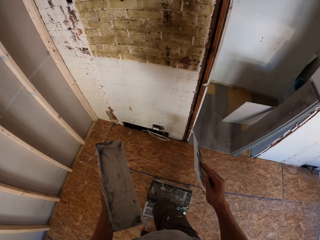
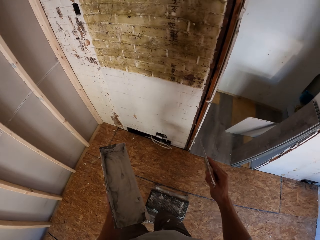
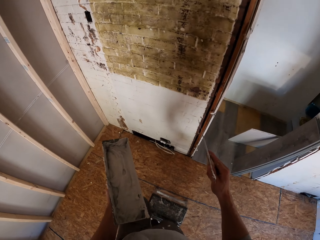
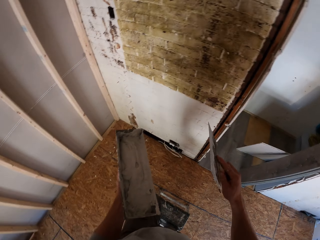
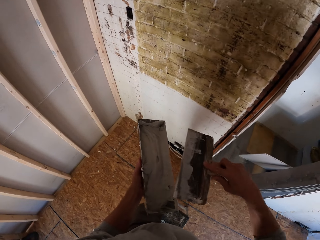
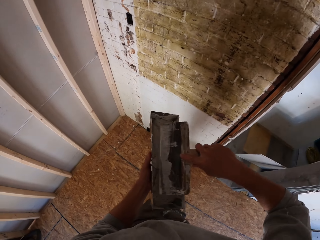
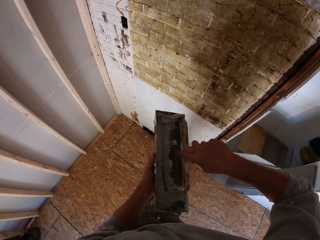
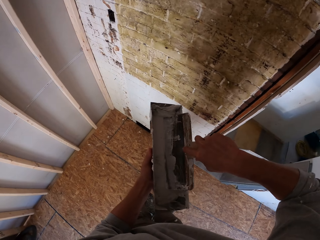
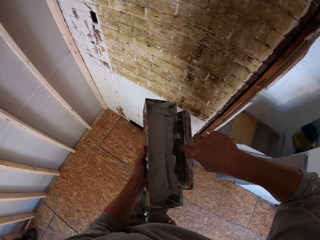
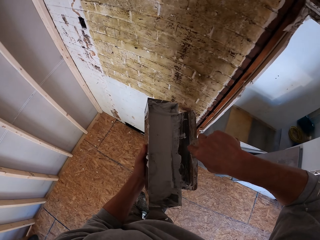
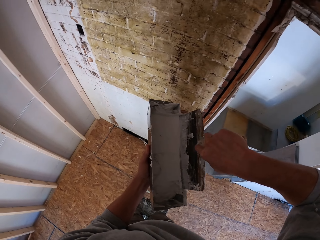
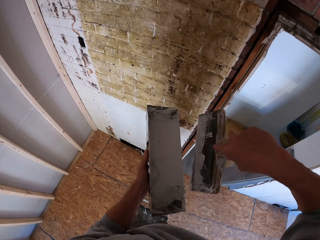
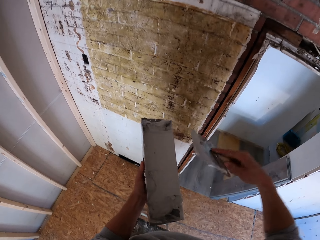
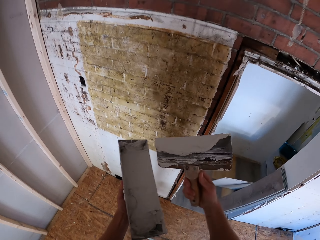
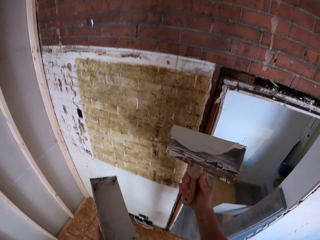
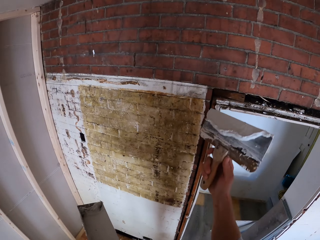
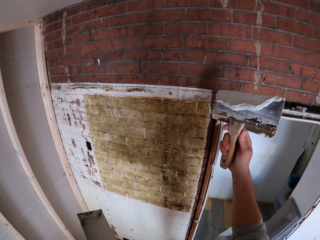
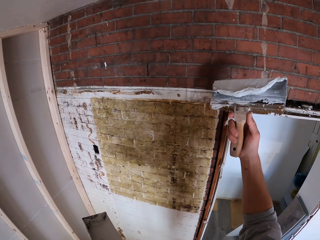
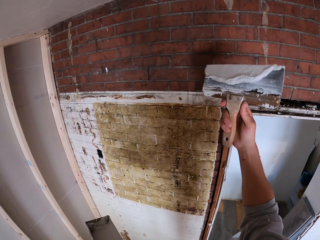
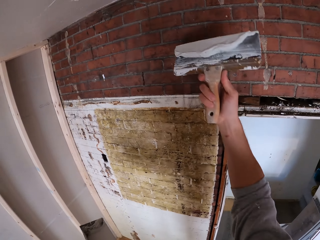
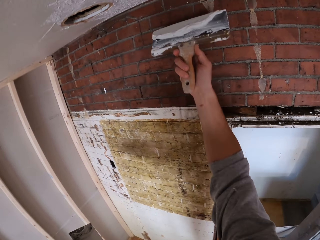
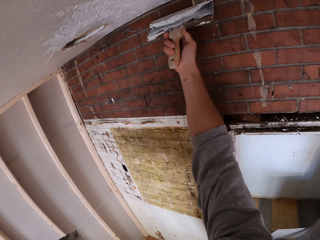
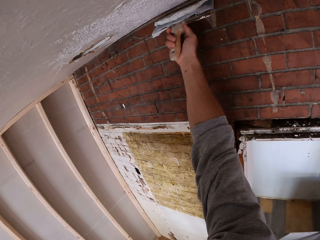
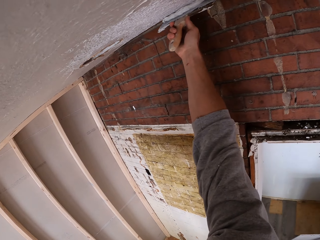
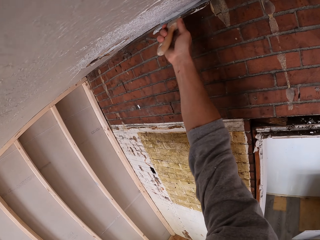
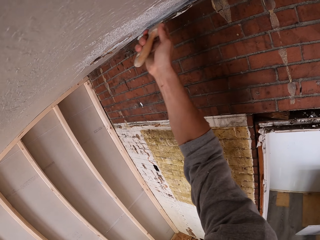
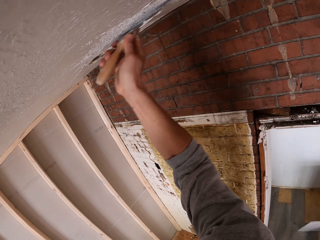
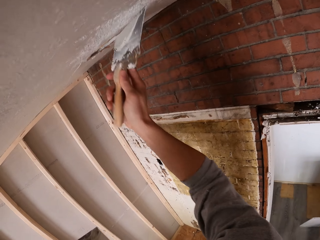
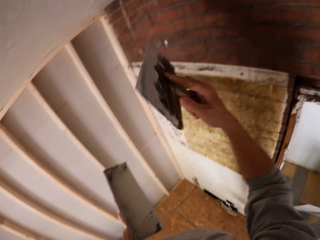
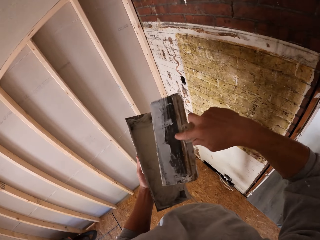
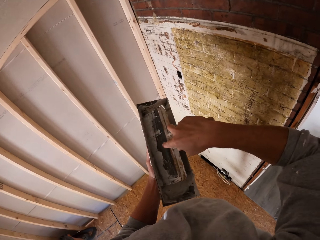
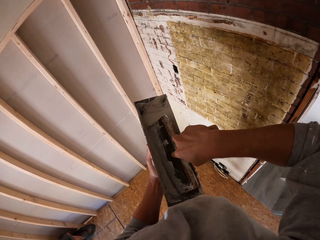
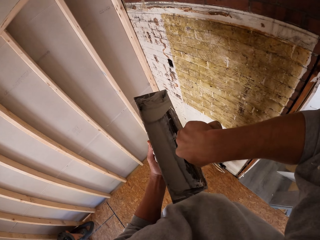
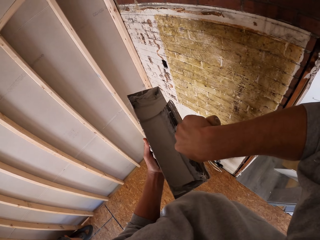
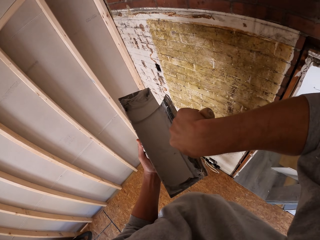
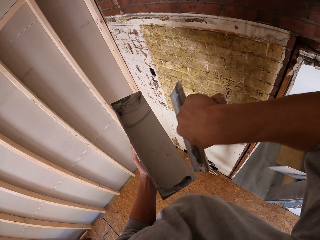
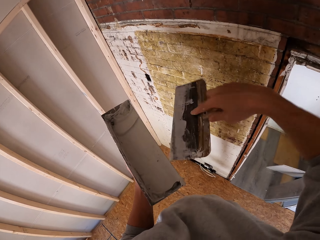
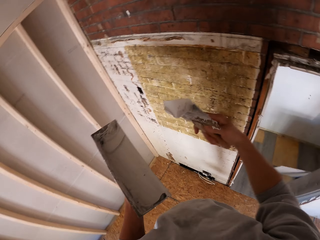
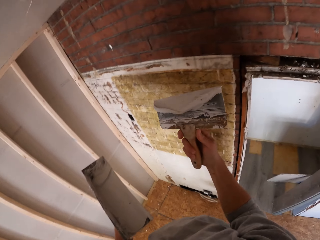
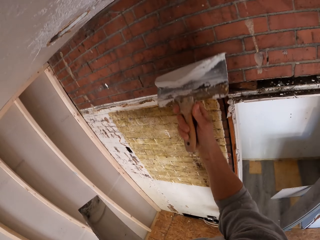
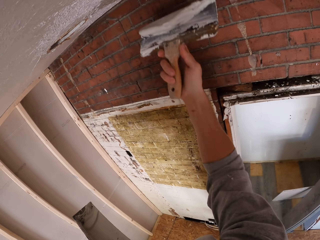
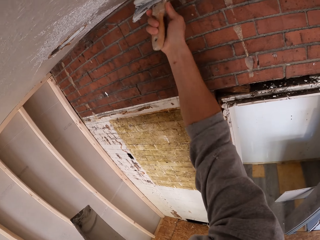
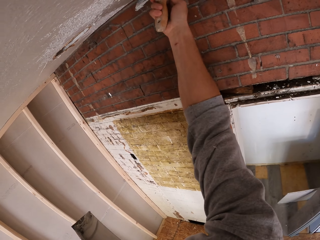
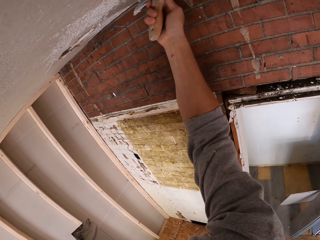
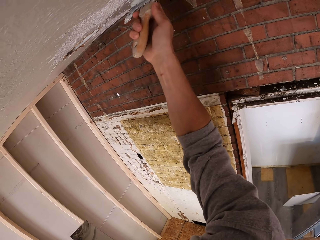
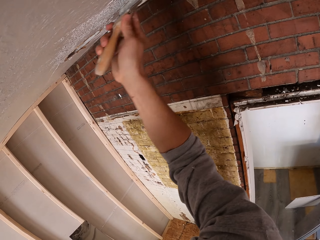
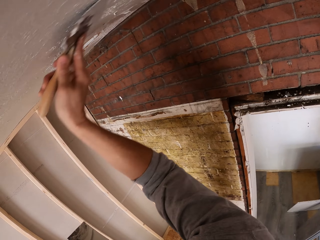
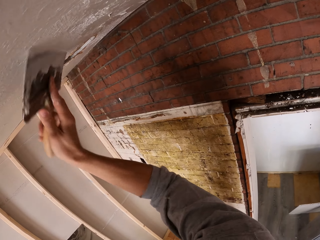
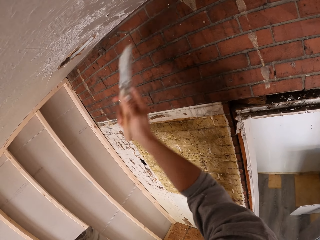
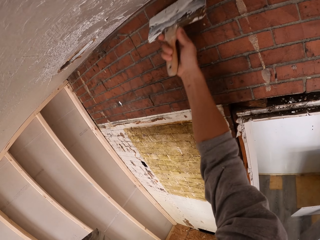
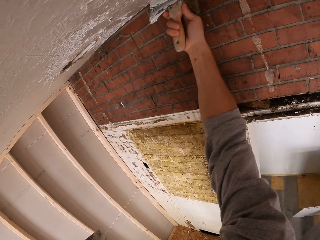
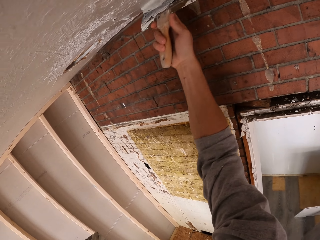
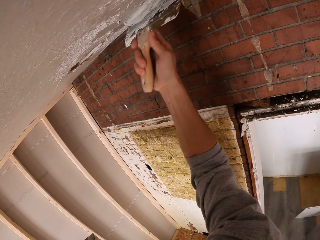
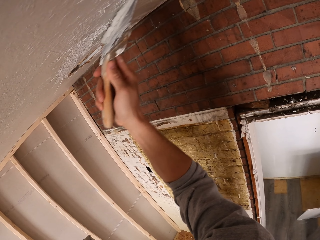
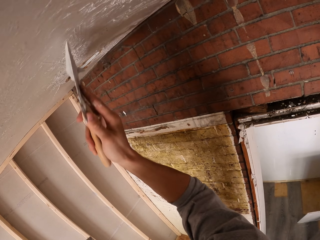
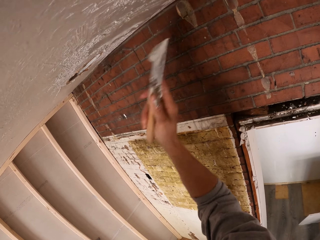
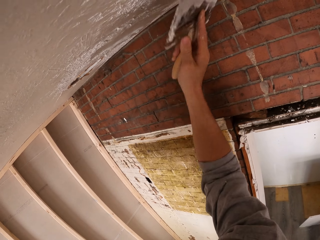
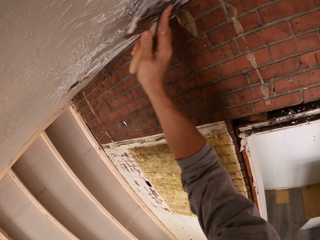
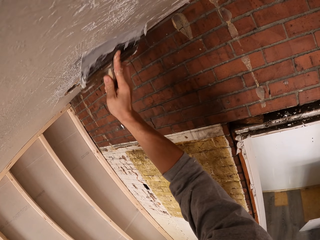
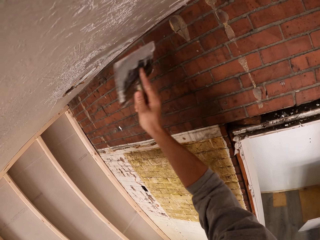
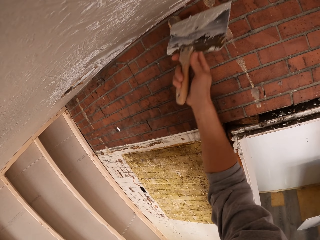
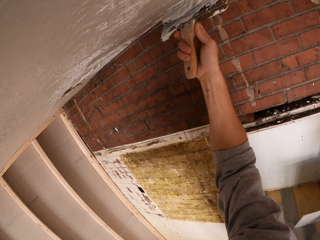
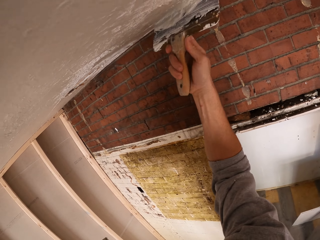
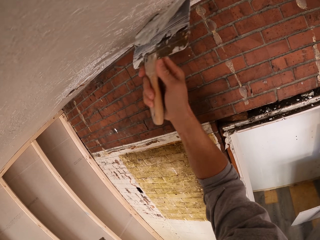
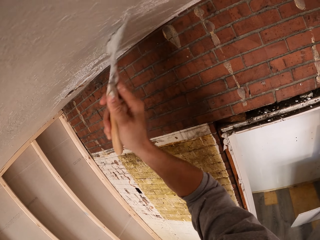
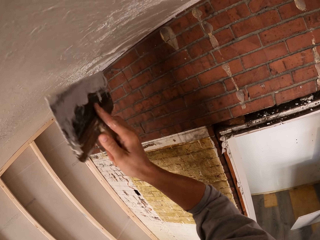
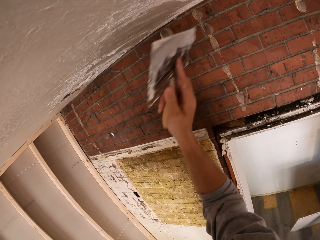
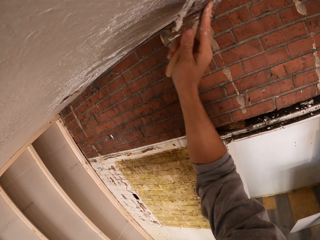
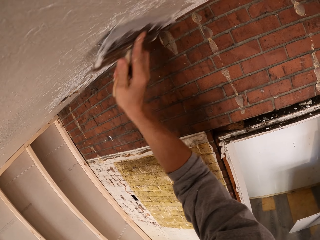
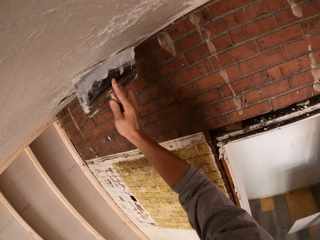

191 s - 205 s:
The camera wearer steps on the stepladder. They stare at the trowel, scoop the filler from something and apply the filler on the ceiling. They scoop the filler from something. They apply the filler on the ceiling.

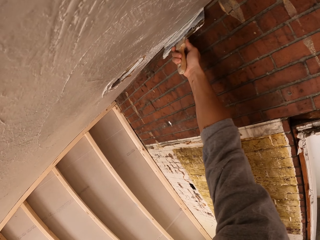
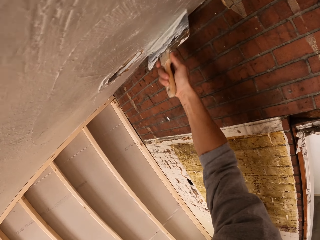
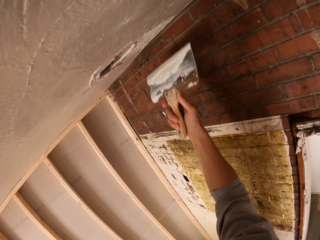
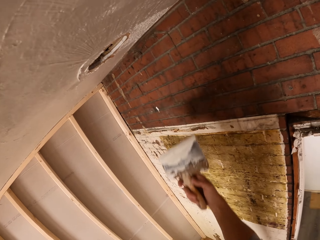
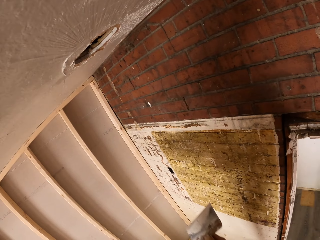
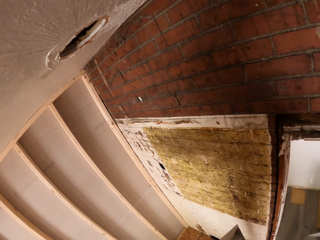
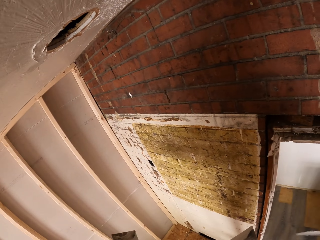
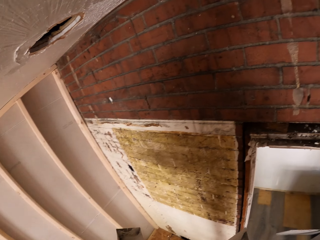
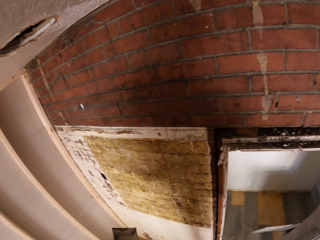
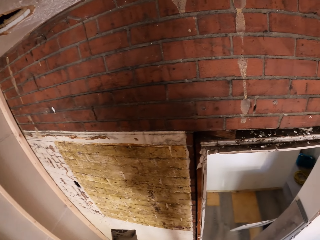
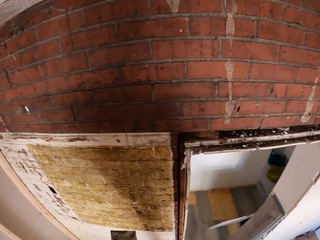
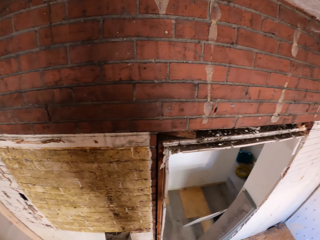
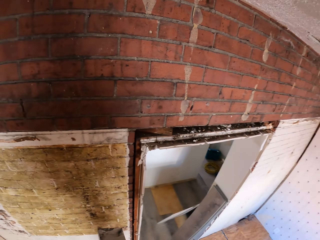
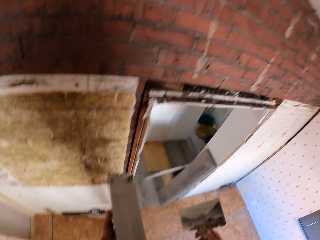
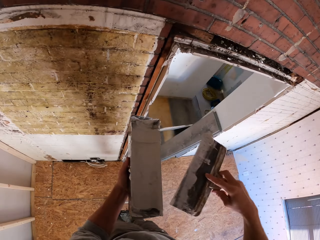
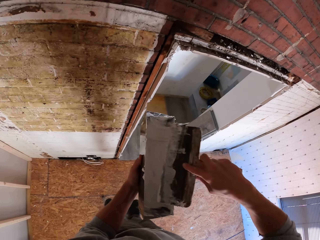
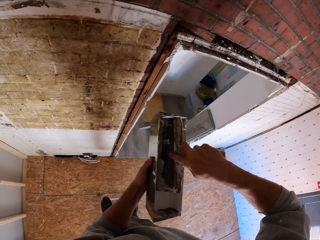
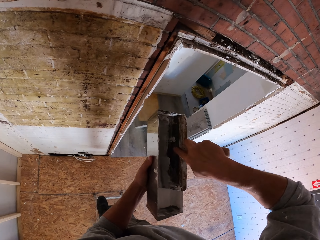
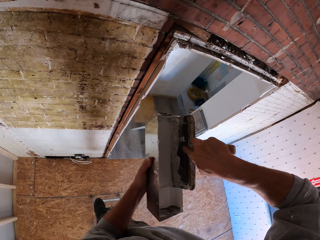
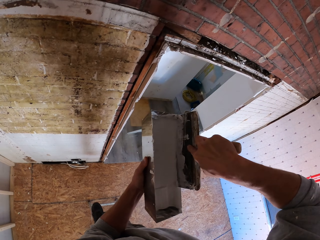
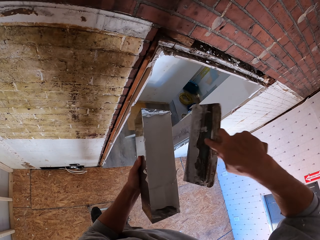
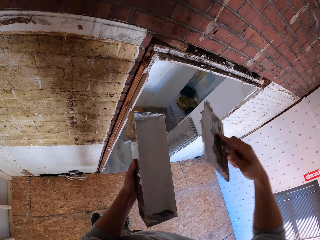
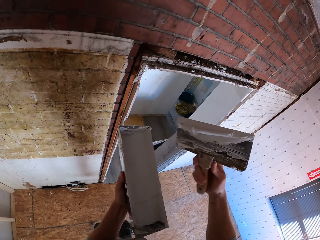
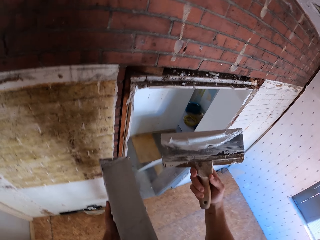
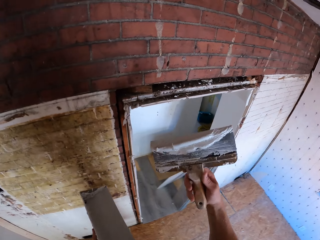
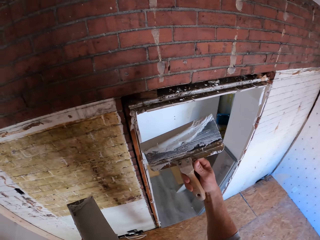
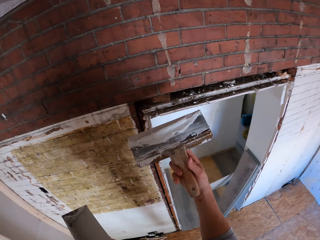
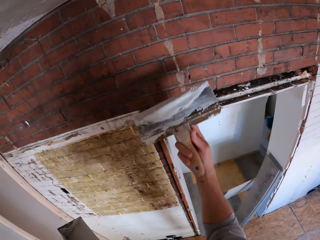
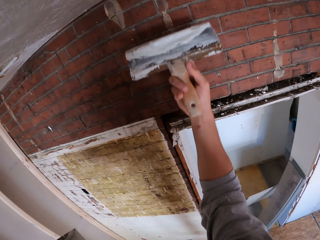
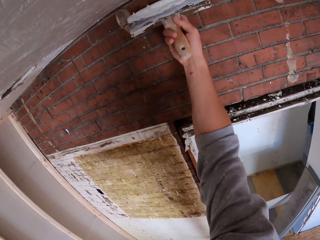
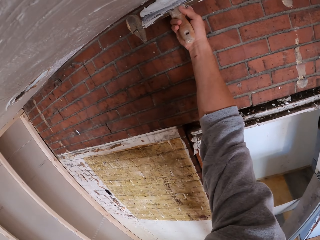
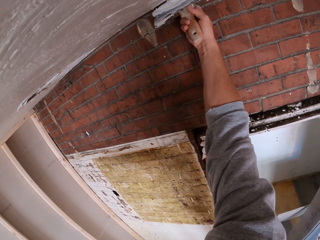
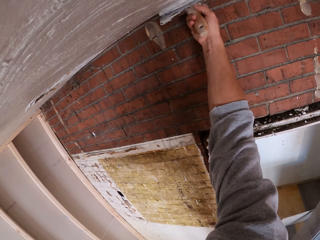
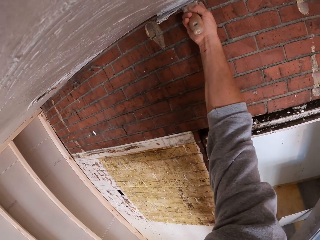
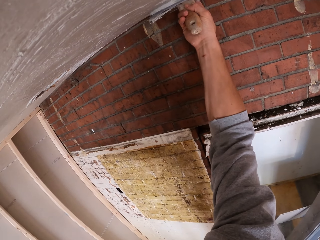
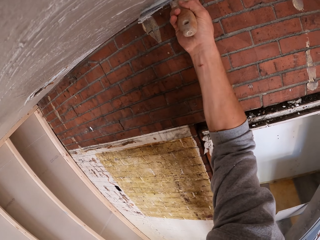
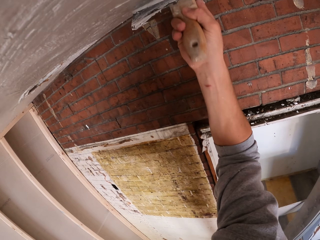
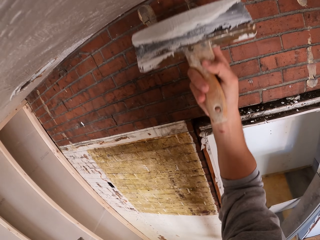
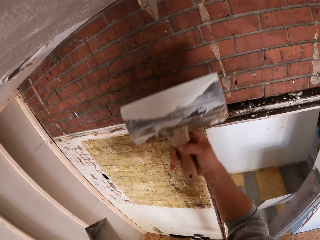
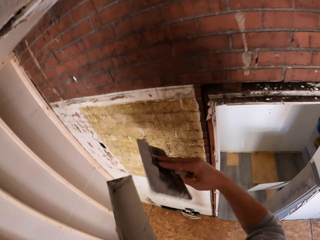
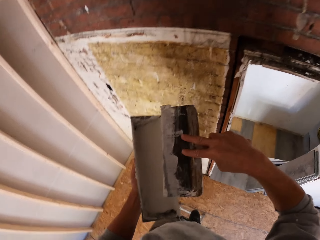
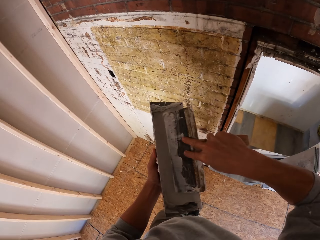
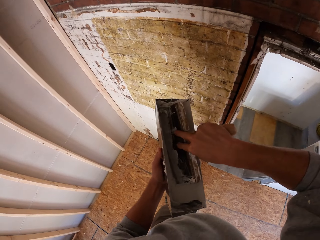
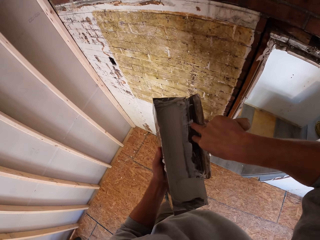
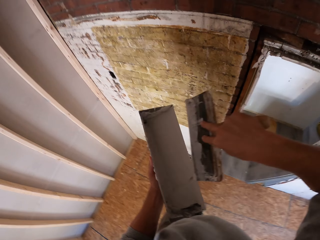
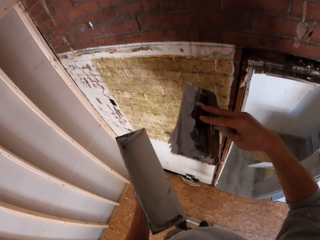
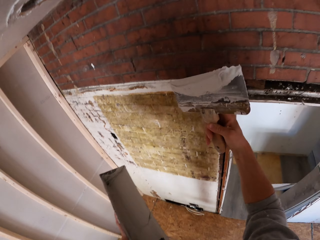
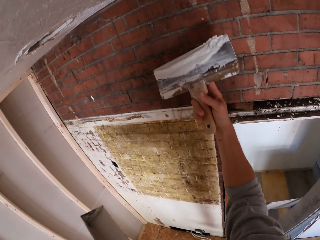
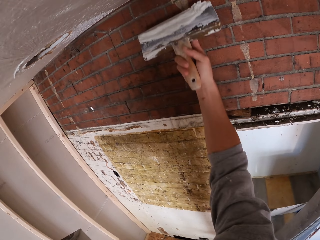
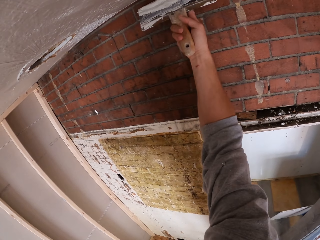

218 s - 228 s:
The camera wearer looks around. They scoop filler from something, apply the filler on the ceiling and scoop the filler from something.
